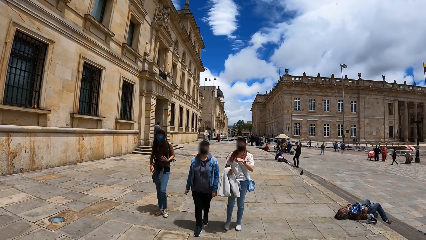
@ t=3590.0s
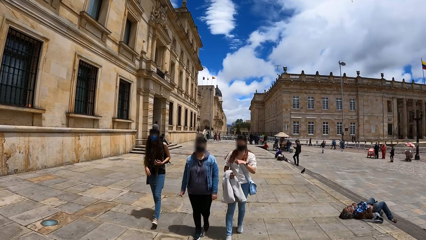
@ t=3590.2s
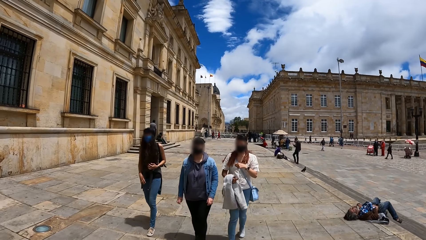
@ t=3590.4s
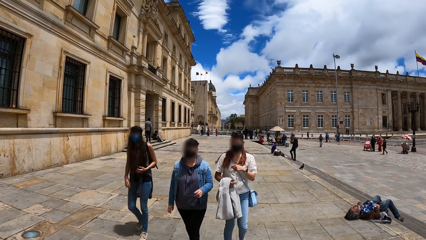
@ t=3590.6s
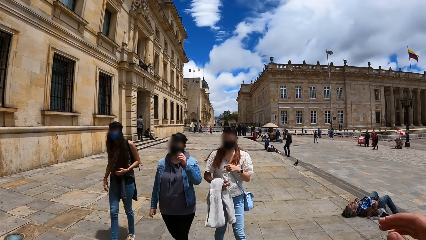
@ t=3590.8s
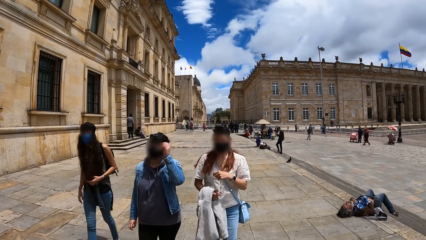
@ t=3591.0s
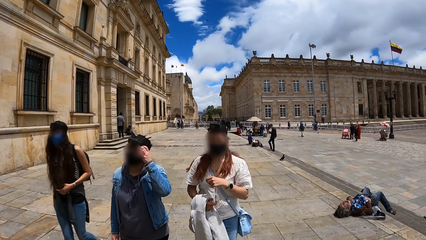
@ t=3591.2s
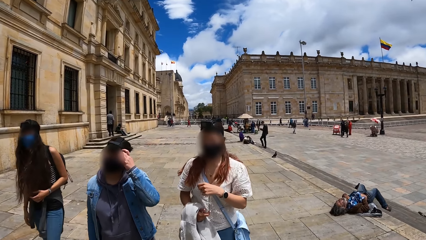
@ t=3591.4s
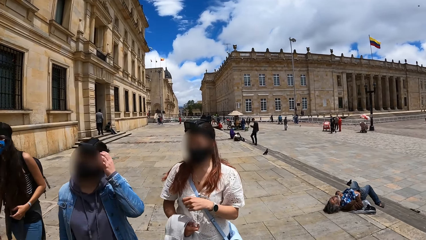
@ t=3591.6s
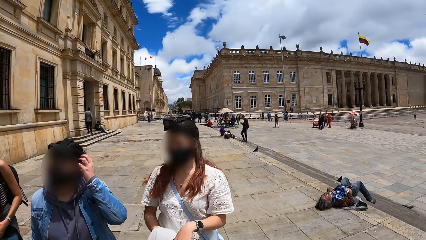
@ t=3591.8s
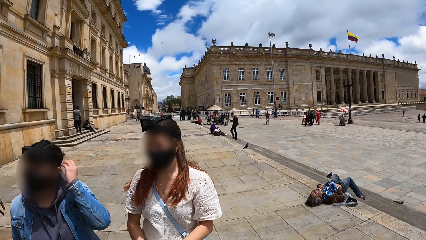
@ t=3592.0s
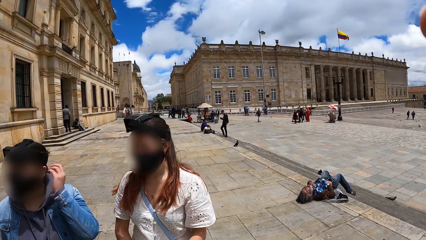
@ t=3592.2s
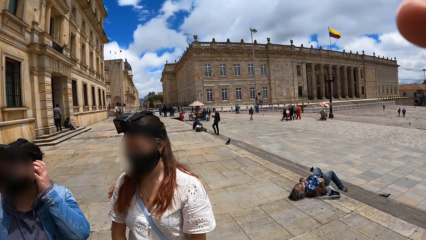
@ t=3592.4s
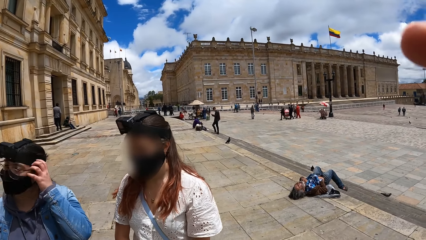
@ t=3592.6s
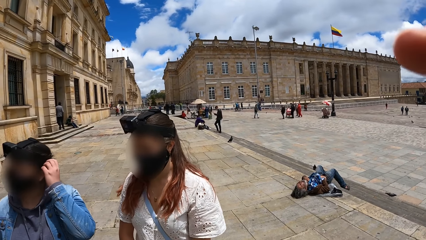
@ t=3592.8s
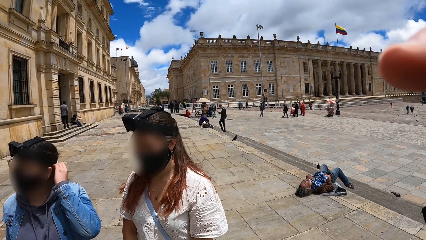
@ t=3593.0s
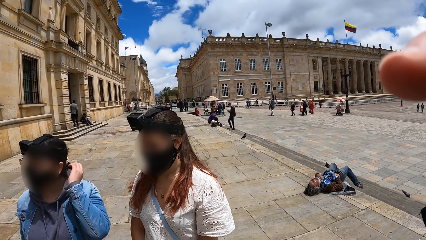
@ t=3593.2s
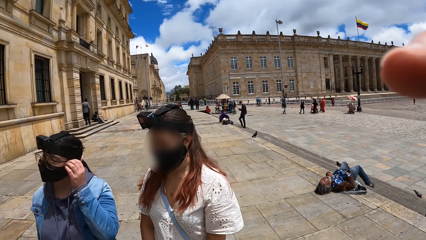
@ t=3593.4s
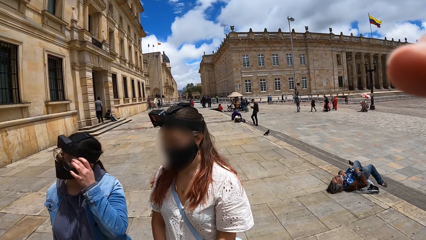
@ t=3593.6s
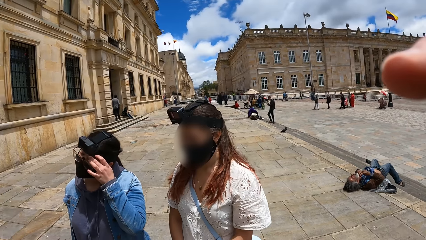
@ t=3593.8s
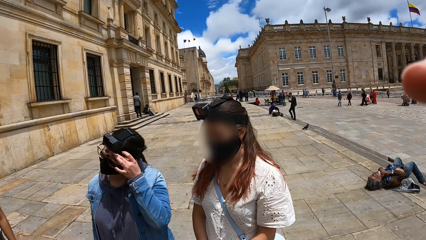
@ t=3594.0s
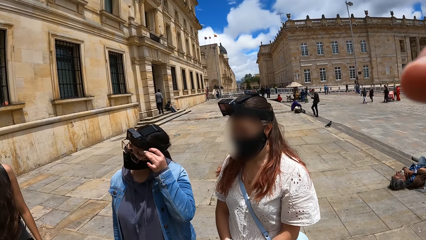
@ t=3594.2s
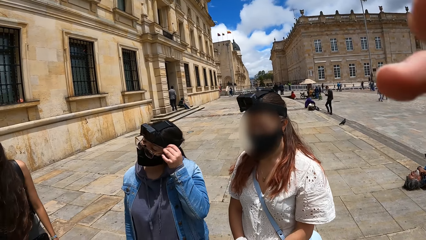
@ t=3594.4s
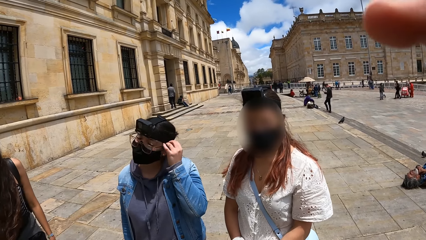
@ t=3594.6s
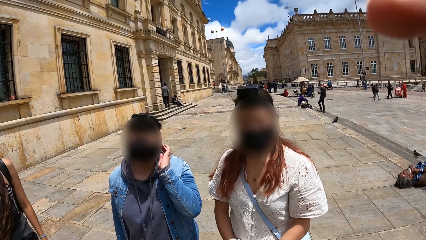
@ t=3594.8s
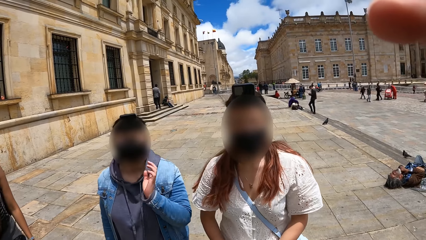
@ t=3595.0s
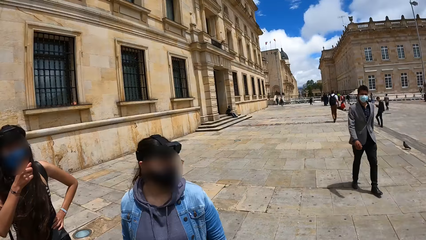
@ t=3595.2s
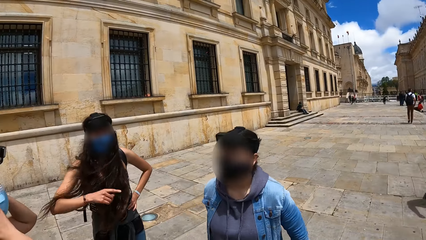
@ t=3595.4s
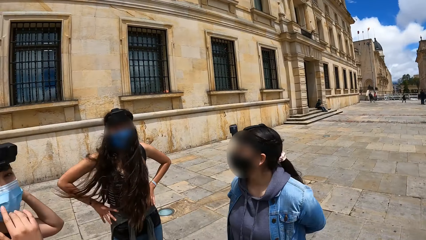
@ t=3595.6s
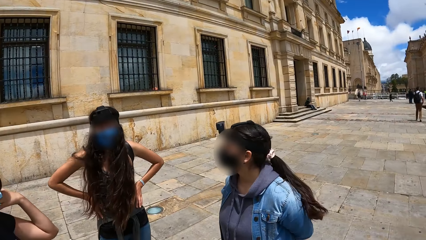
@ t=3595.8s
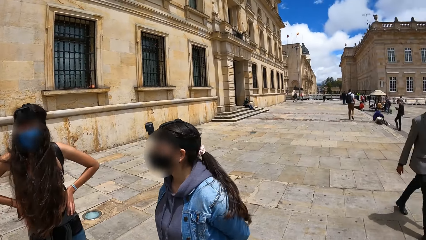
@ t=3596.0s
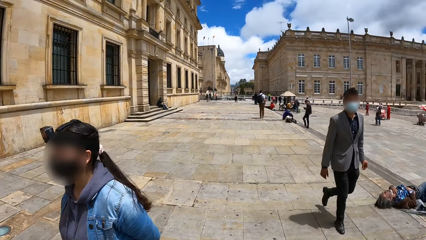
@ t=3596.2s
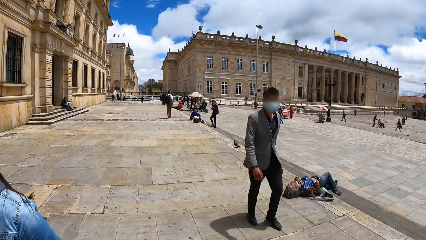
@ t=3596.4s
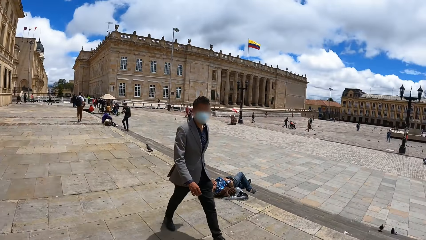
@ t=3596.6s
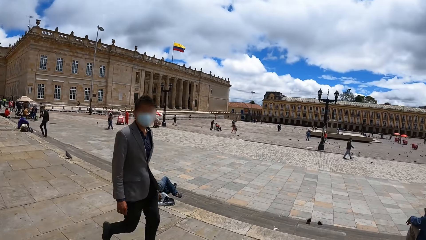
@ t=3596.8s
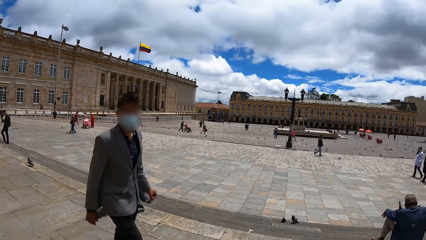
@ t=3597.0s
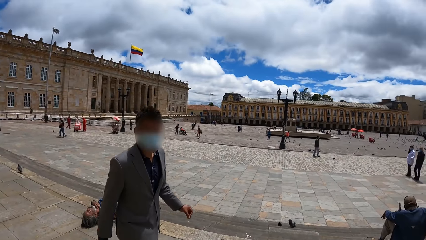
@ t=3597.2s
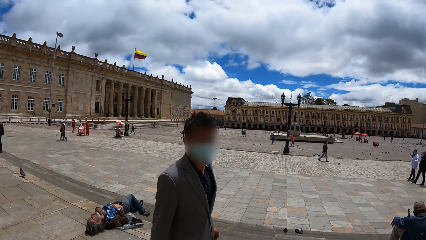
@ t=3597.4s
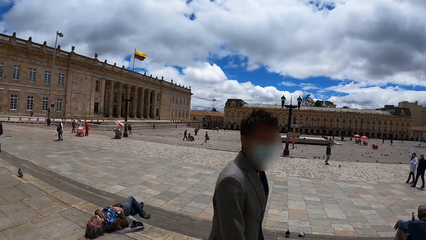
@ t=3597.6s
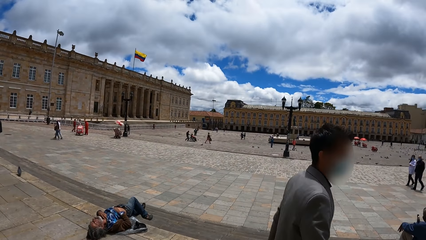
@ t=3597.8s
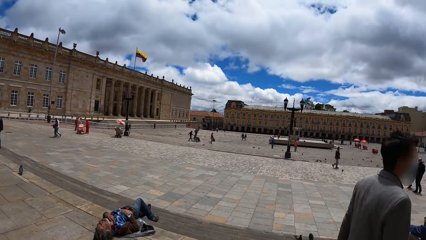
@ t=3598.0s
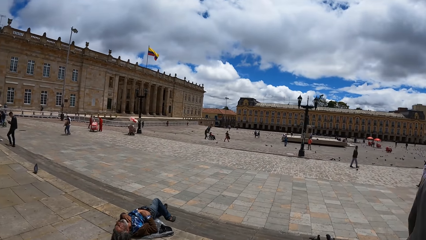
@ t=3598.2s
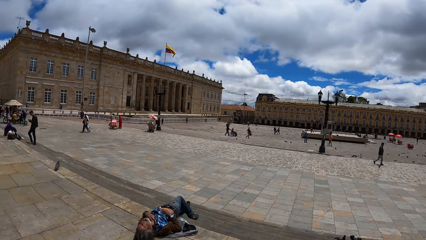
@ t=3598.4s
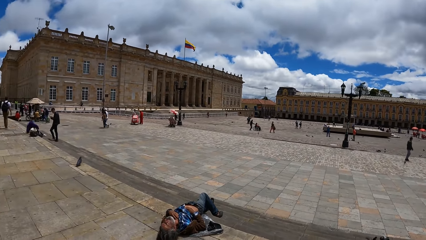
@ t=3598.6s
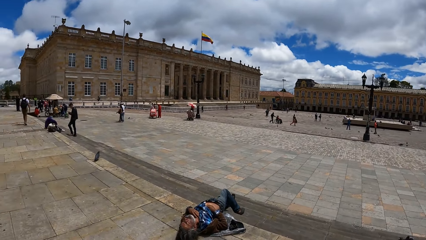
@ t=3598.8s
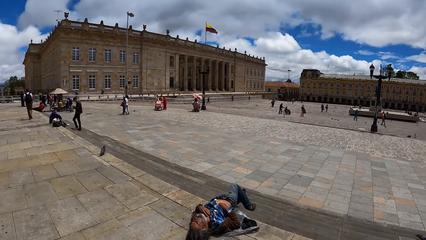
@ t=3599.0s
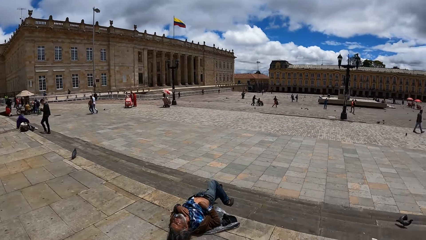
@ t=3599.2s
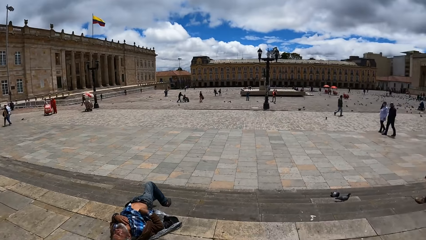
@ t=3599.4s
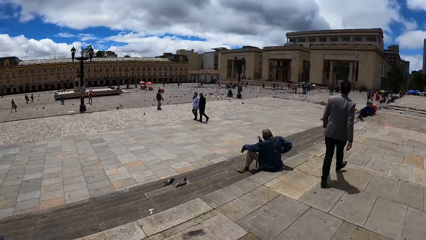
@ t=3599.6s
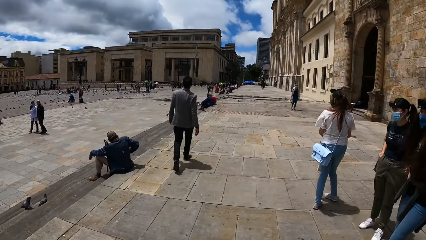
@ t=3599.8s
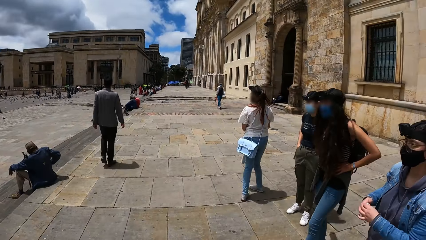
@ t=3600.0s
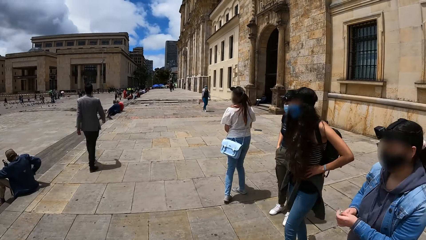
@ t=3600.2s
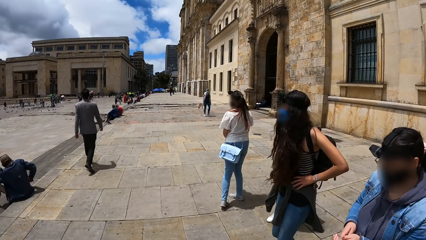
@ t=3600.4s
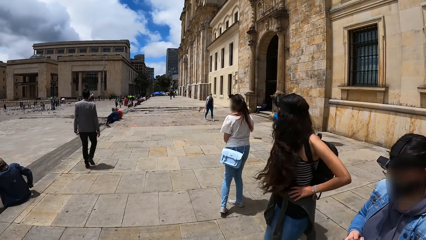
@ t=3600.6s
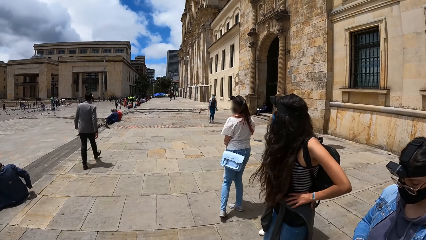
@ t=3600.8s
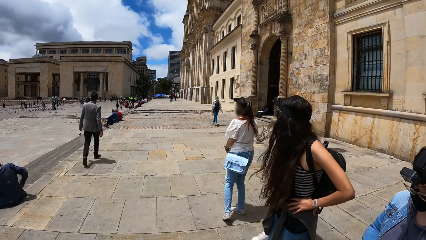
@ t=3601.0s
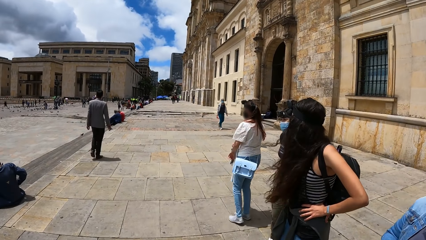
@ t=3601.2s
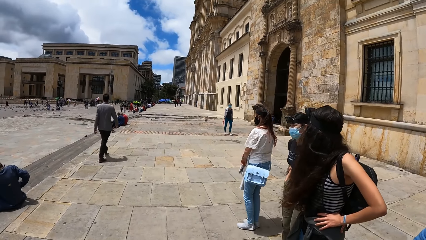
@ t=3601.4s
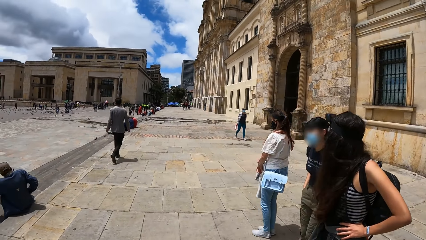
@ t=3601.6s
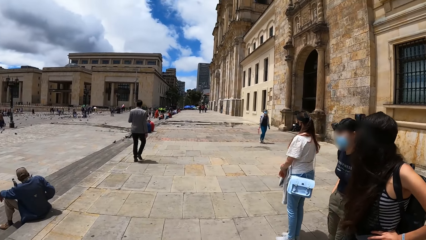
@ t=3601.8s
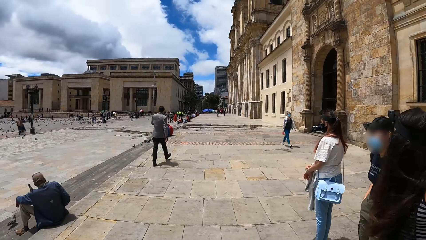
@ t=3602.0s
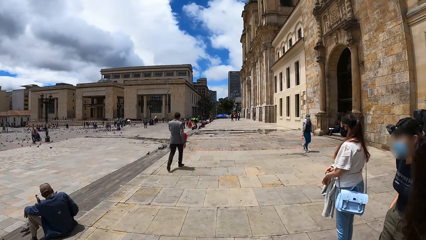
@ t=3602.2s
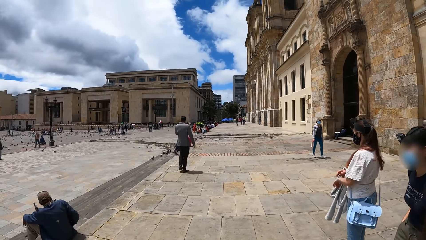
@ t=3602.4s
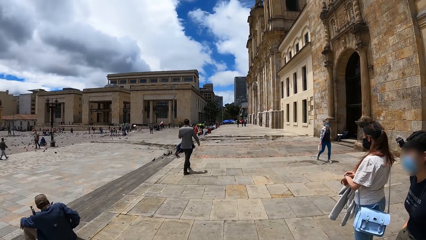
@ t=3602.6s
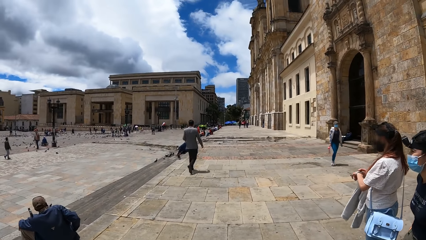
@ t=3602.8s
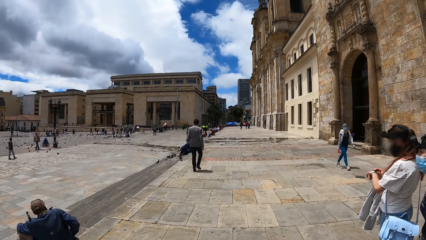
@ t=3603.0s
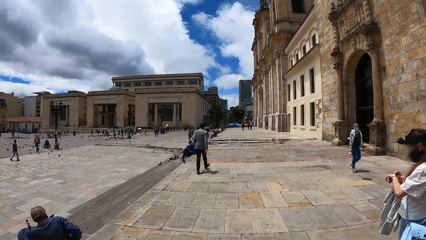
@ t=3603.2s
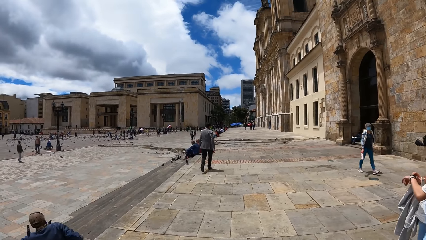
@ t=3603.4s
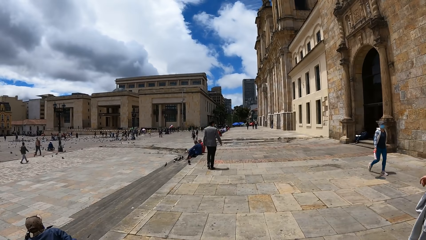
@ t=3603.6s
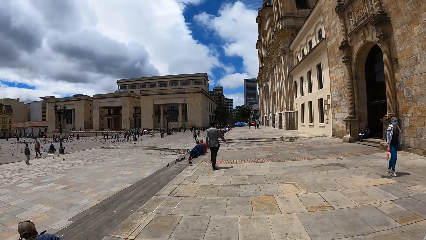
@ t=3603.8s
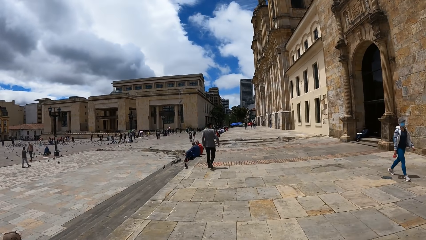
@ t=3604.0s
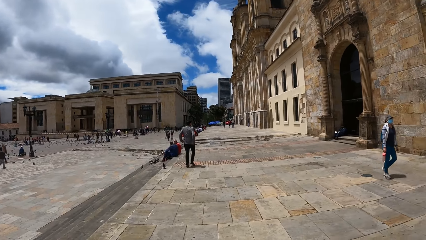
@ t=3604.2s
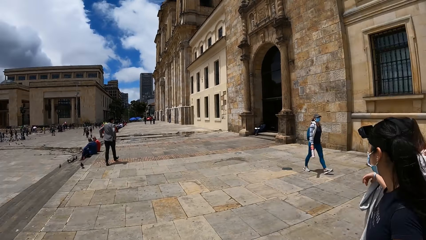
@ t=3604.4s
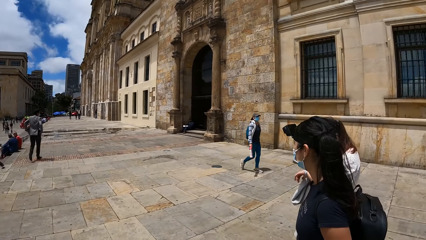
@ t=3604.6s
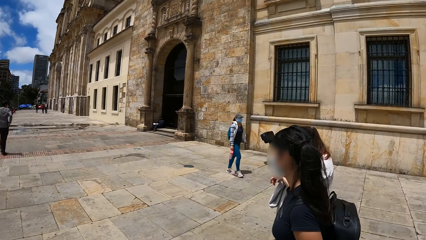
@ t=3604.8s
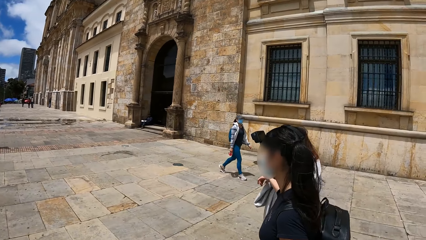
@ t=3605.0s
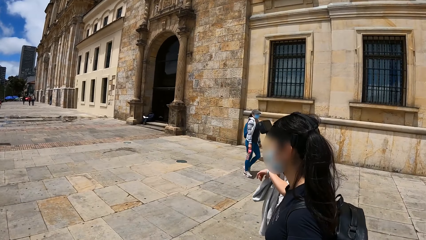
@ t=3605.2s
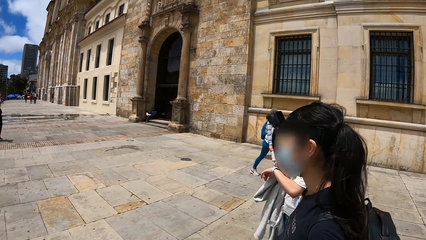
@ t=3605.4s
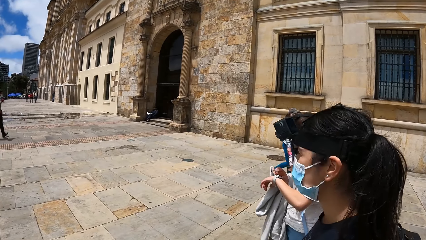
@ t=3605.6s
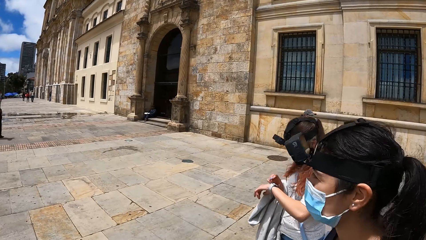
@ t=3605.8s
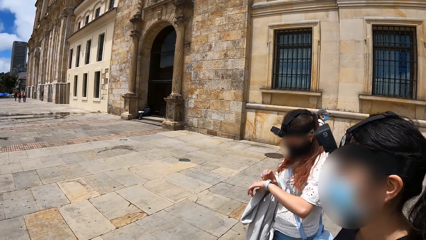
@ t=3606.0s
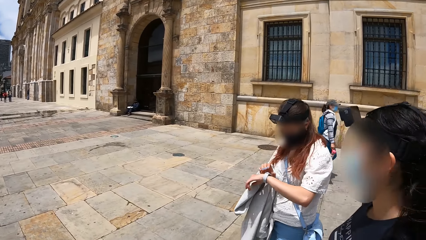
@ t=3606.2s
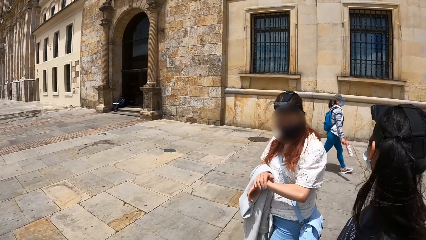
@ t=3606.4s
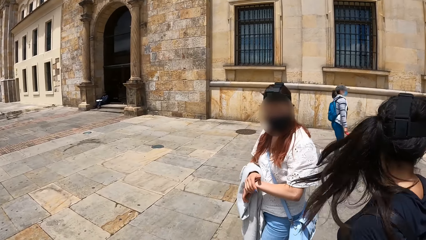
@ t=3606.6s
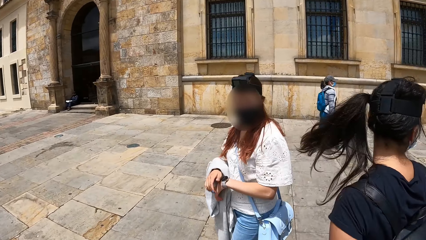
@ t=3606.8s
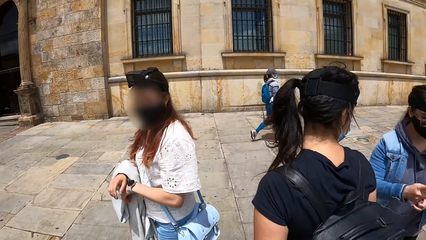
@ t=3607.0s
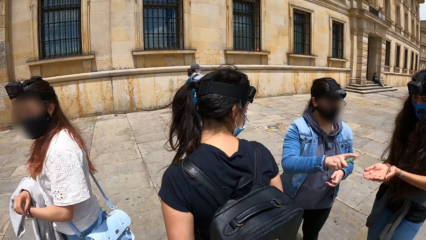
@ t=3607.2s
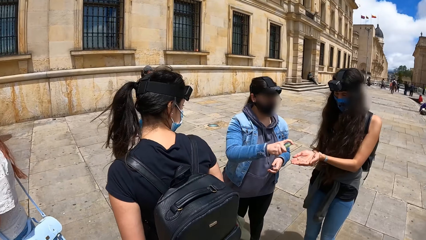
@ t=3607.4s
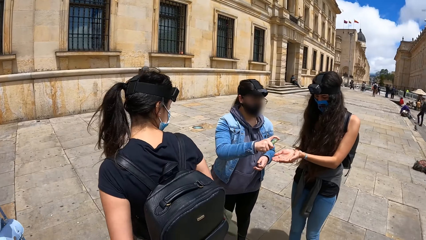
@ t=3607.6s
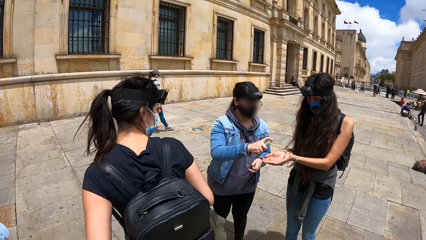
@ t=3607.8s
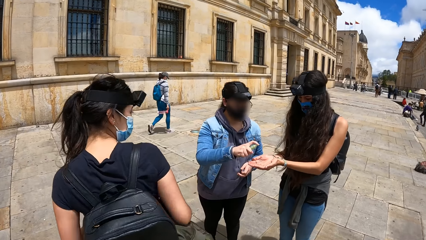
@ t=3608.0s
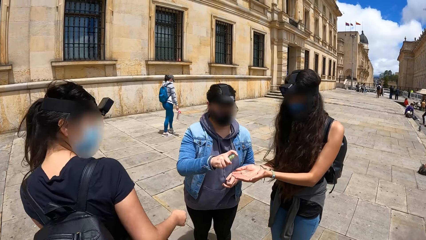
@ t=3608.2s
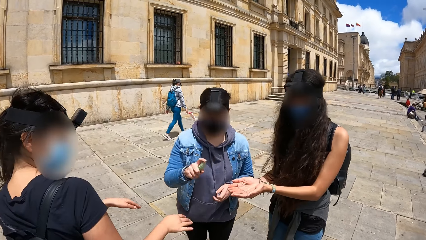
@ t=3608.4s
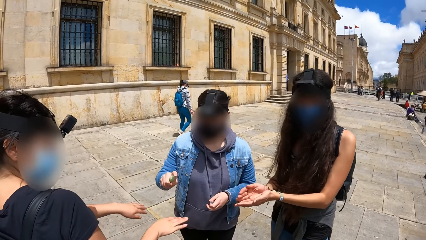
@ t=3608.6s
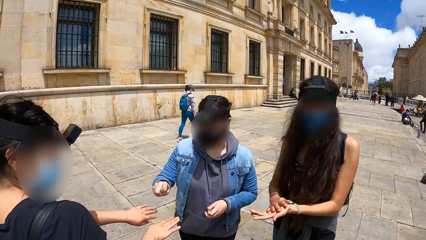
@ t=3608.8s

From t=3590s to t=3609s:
A person raises a hand around. A woman touches her head with her left hand. The camera wearer touches her hair with her right hand. The woman raises a hand around. The camera wearer turns around. Another woman places her right hand on her waist. The first woman passes a bottle of sanitizer from her left hand to her right hand. She removes the lid on the bottle of hand sanitizer in her right hand with her left hand. A third woman operates a smartwatch on her left hand with her right hand. The camera wearer walks around. Another person walks around. The third woman rubs her right hand on the smartwatch on her left hand. The first person walks around. The first woman sprays some hand sanitizer on the hands of the second woman with the bottle in her right hand. The first woman holds the bottle.
